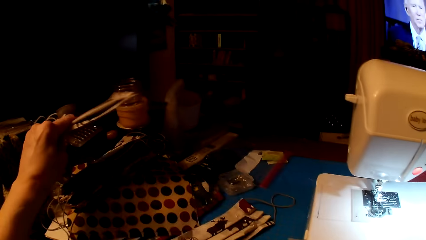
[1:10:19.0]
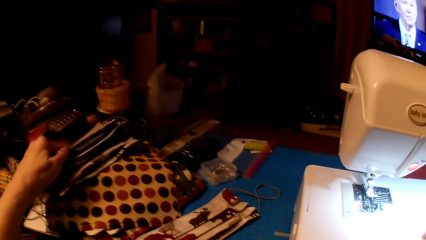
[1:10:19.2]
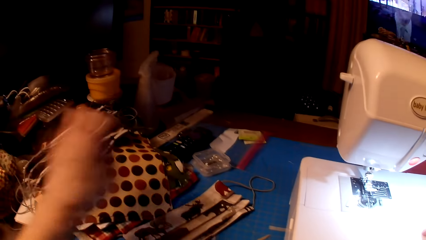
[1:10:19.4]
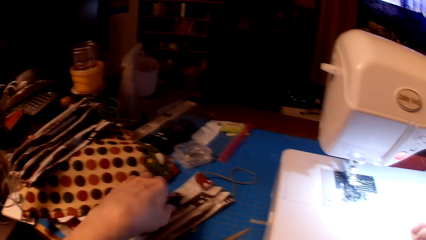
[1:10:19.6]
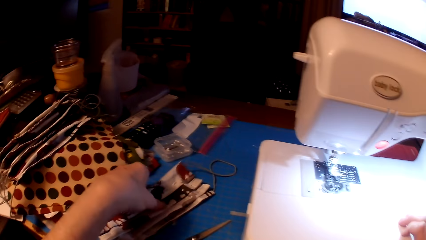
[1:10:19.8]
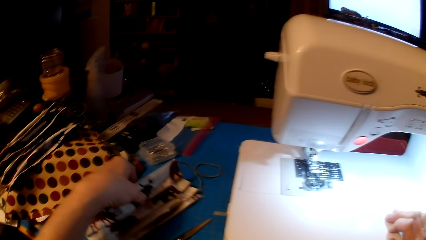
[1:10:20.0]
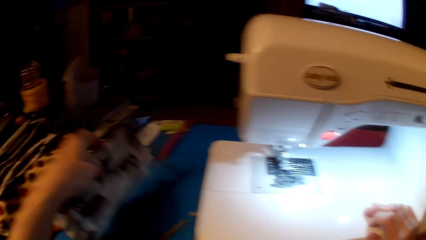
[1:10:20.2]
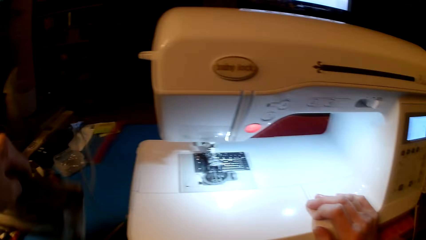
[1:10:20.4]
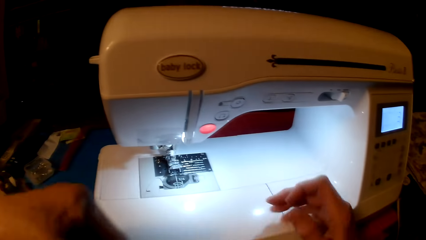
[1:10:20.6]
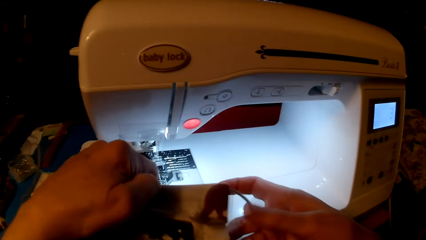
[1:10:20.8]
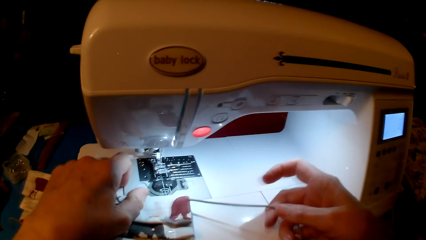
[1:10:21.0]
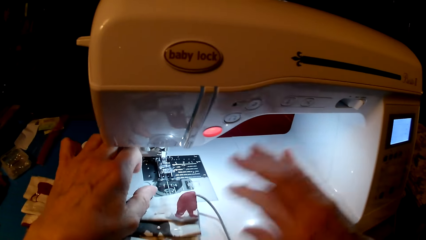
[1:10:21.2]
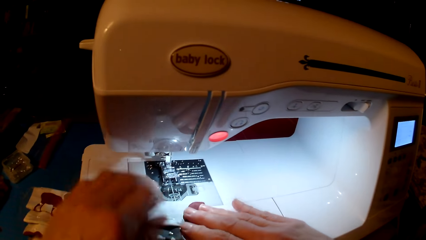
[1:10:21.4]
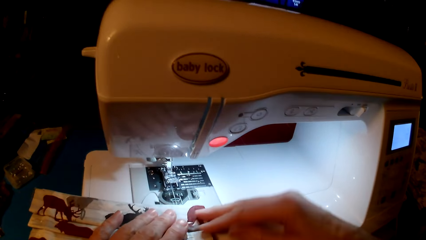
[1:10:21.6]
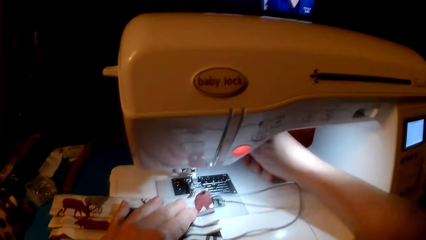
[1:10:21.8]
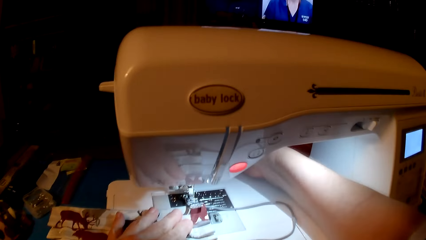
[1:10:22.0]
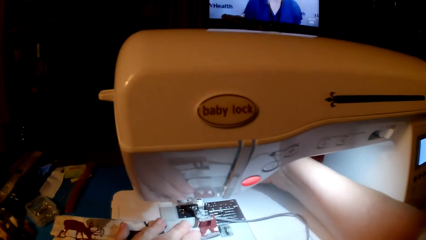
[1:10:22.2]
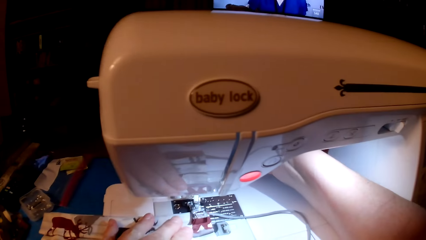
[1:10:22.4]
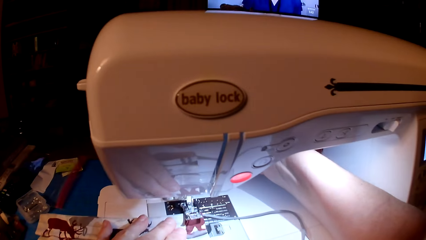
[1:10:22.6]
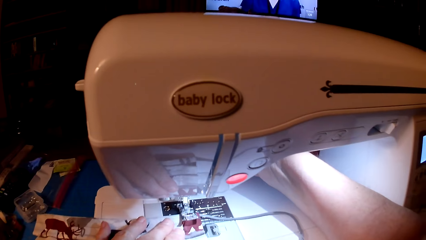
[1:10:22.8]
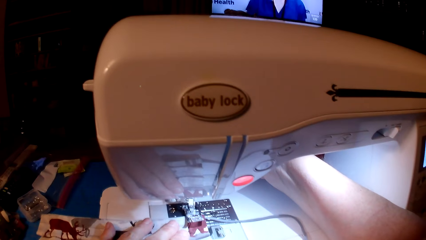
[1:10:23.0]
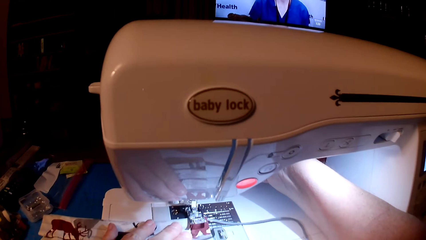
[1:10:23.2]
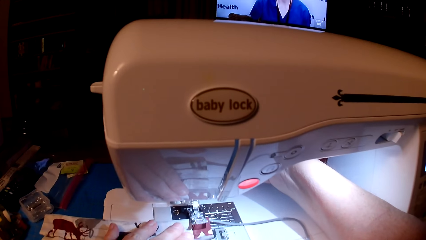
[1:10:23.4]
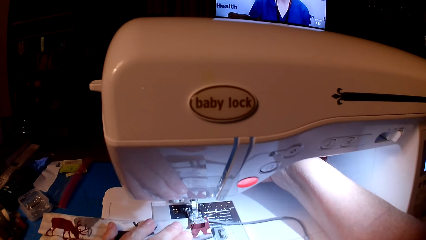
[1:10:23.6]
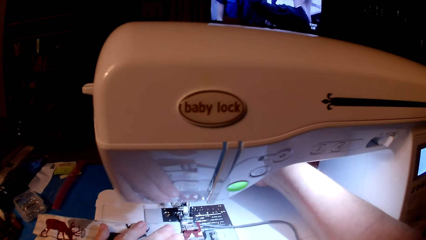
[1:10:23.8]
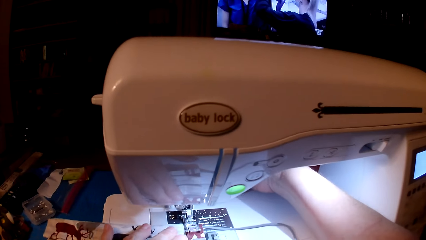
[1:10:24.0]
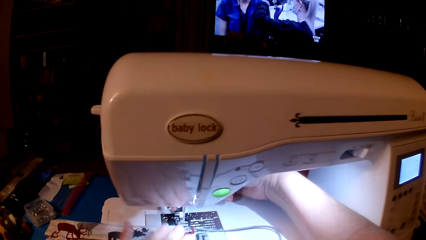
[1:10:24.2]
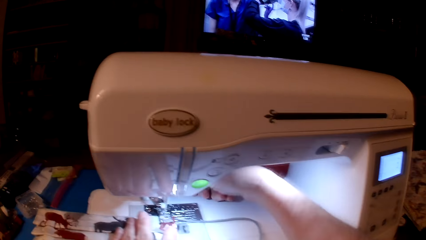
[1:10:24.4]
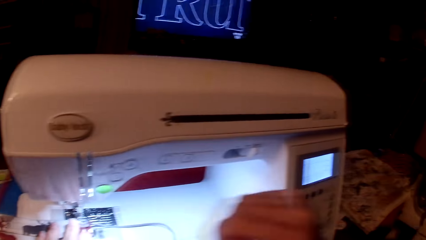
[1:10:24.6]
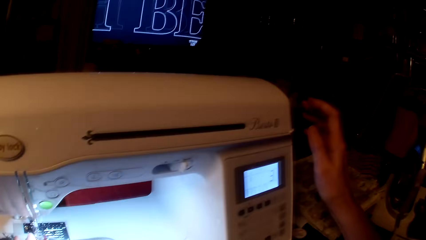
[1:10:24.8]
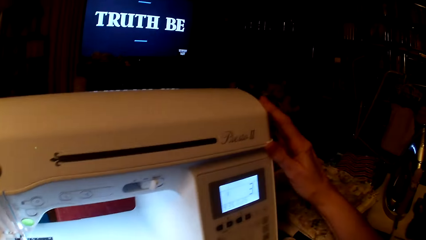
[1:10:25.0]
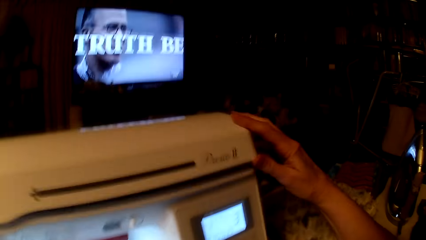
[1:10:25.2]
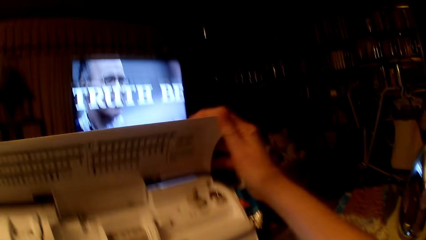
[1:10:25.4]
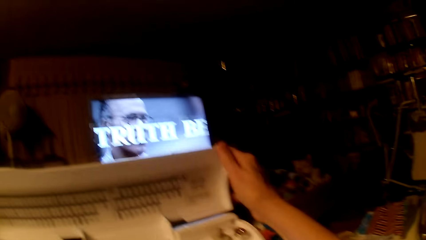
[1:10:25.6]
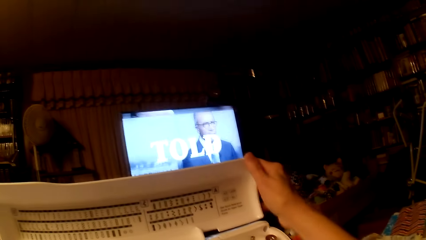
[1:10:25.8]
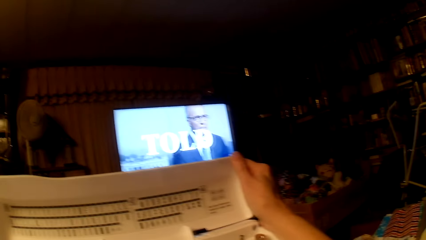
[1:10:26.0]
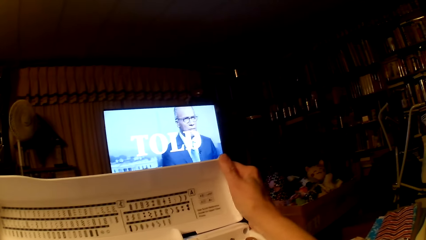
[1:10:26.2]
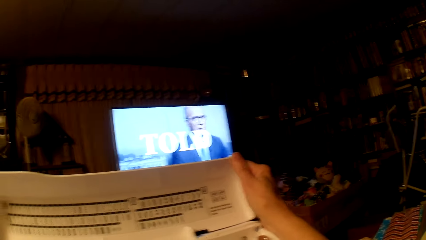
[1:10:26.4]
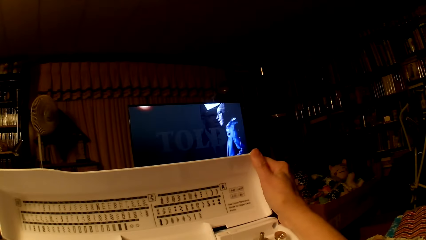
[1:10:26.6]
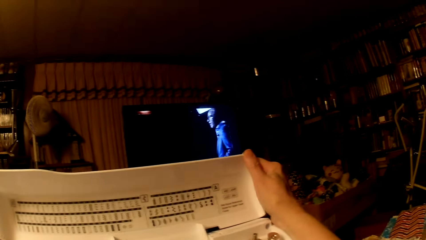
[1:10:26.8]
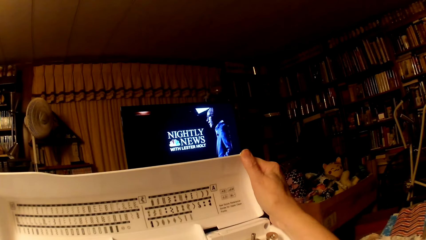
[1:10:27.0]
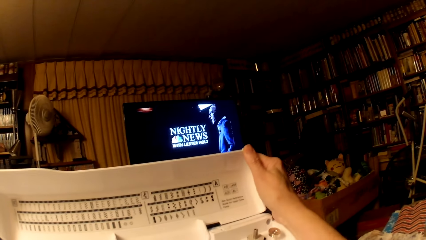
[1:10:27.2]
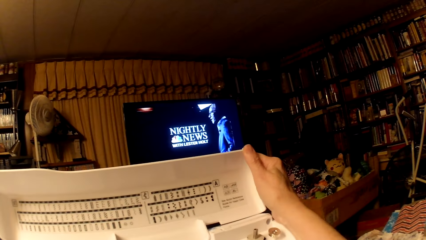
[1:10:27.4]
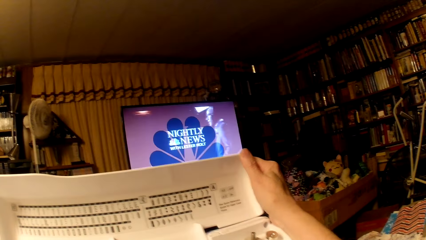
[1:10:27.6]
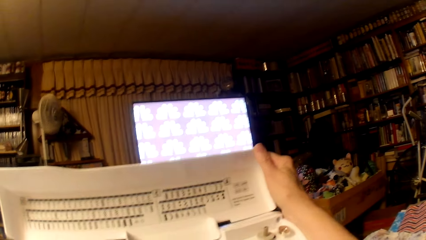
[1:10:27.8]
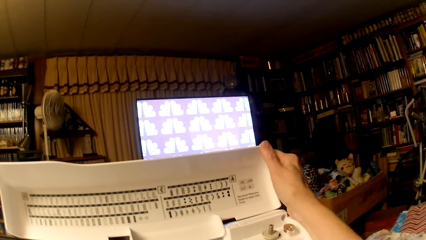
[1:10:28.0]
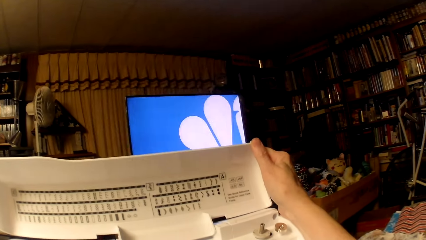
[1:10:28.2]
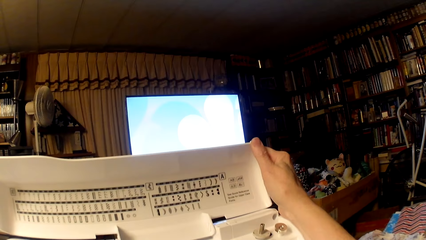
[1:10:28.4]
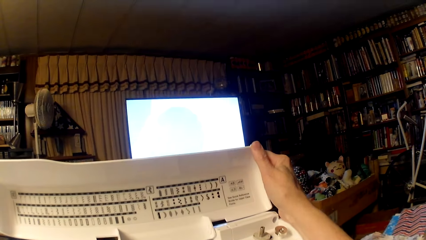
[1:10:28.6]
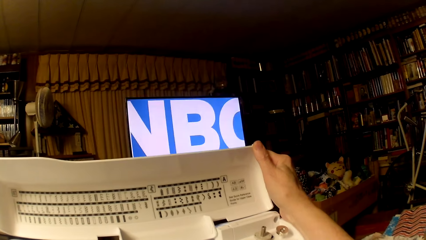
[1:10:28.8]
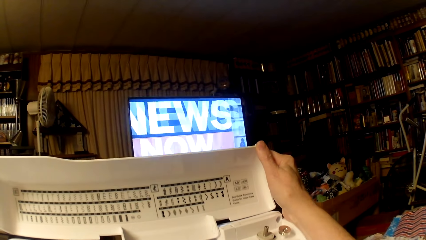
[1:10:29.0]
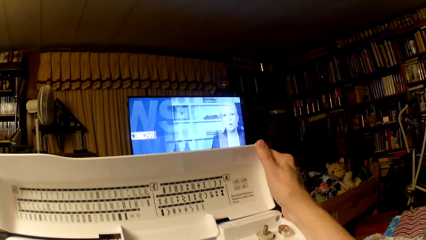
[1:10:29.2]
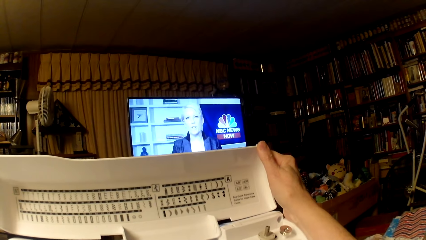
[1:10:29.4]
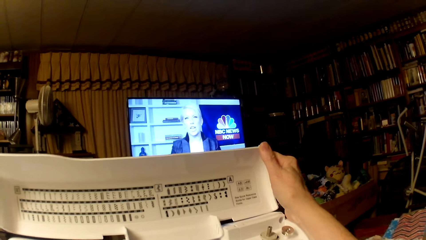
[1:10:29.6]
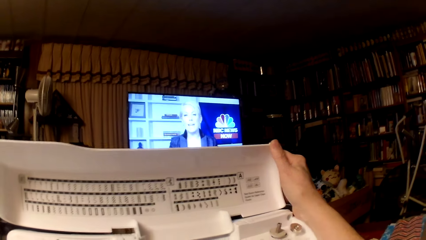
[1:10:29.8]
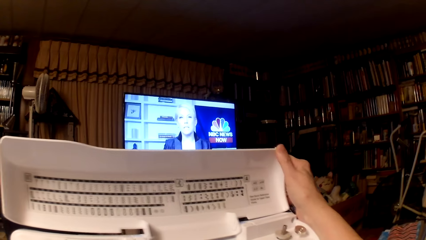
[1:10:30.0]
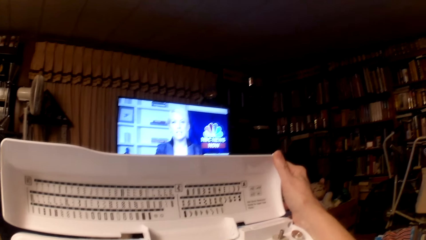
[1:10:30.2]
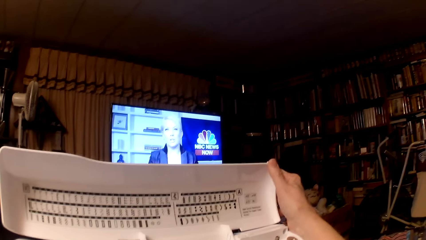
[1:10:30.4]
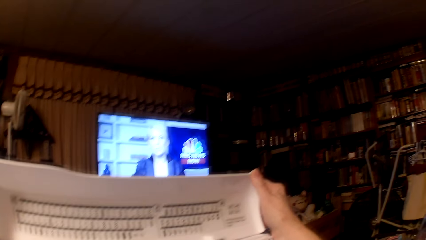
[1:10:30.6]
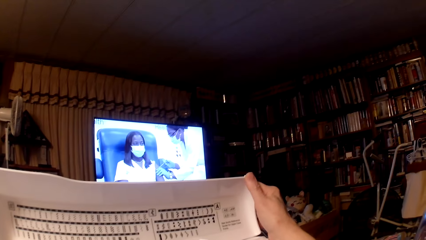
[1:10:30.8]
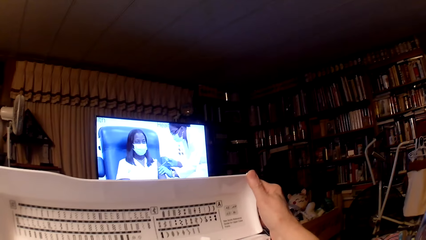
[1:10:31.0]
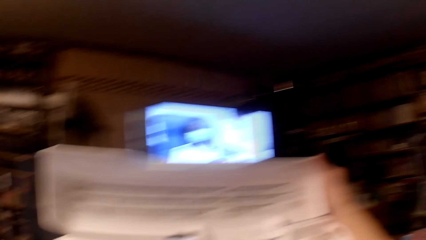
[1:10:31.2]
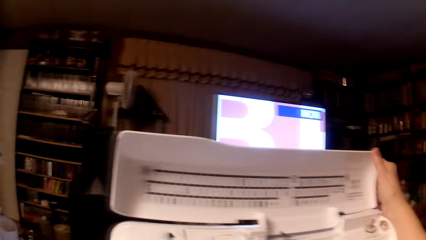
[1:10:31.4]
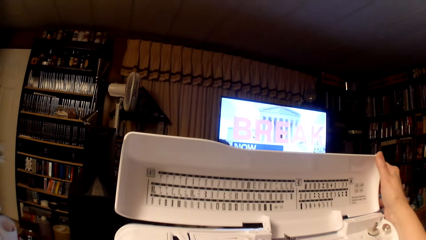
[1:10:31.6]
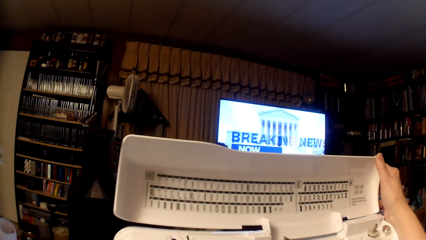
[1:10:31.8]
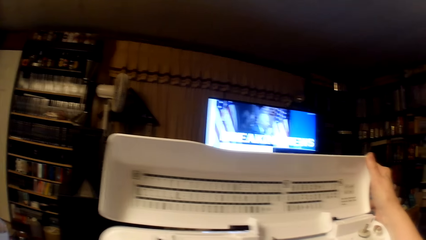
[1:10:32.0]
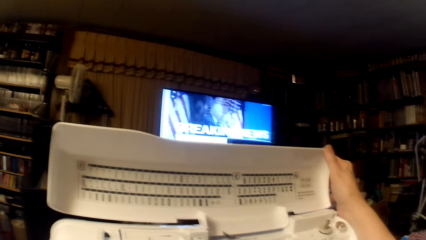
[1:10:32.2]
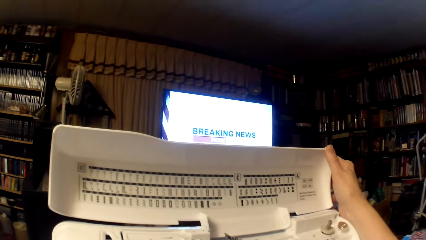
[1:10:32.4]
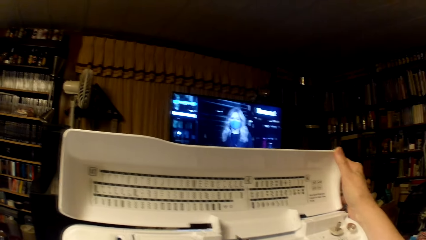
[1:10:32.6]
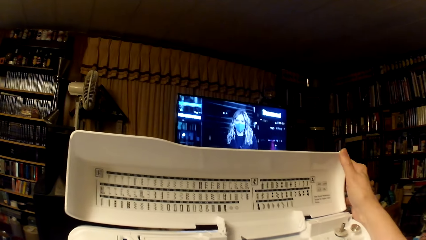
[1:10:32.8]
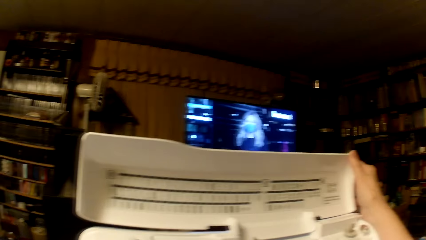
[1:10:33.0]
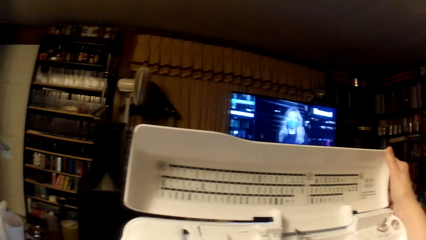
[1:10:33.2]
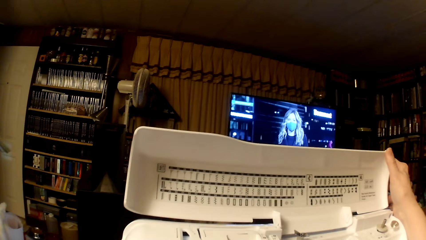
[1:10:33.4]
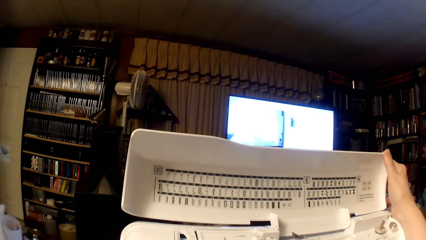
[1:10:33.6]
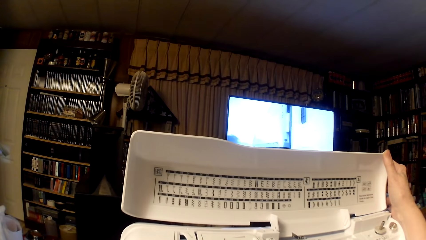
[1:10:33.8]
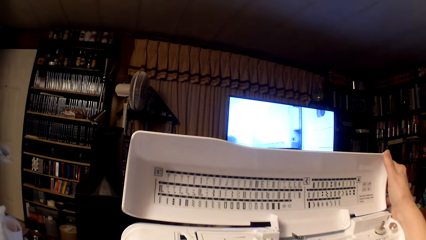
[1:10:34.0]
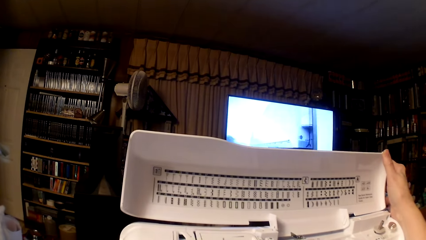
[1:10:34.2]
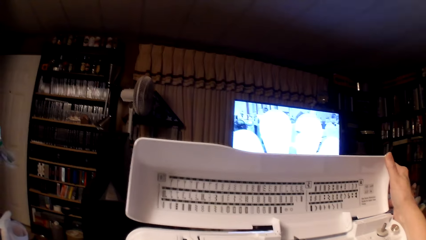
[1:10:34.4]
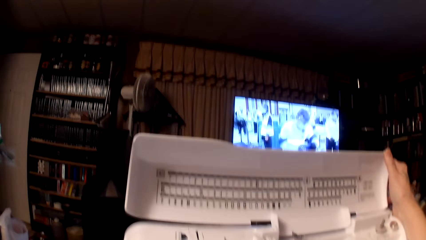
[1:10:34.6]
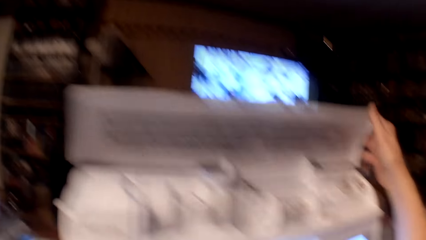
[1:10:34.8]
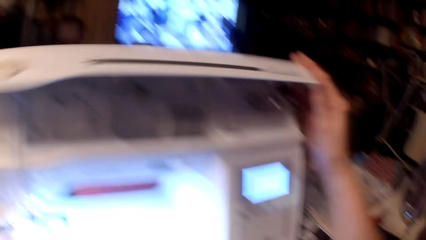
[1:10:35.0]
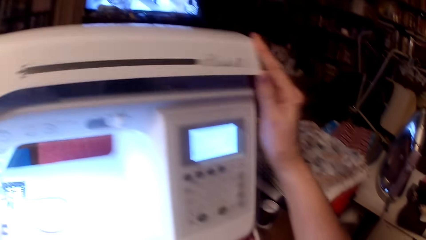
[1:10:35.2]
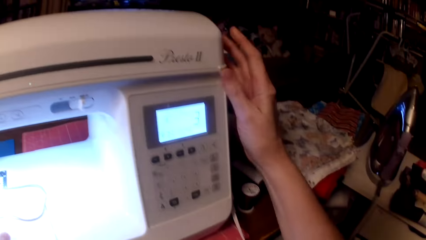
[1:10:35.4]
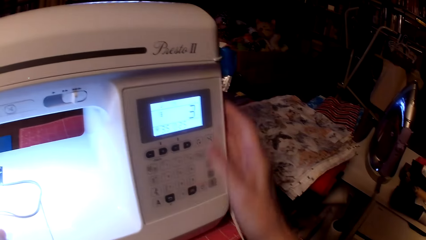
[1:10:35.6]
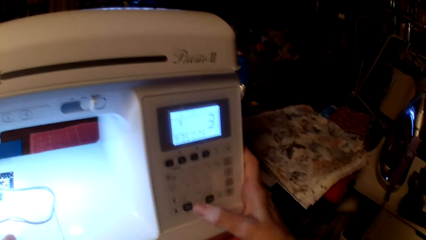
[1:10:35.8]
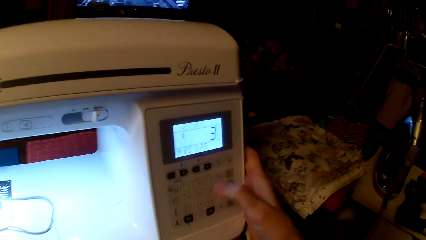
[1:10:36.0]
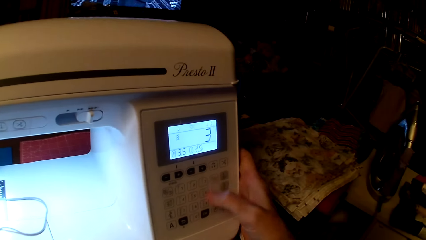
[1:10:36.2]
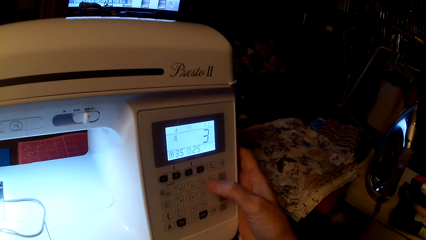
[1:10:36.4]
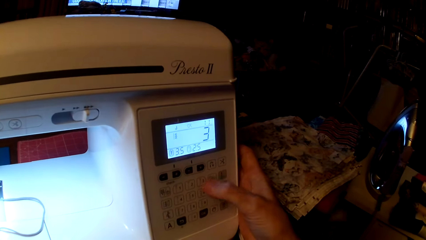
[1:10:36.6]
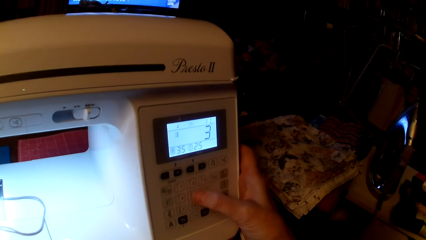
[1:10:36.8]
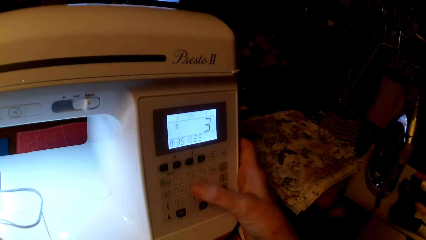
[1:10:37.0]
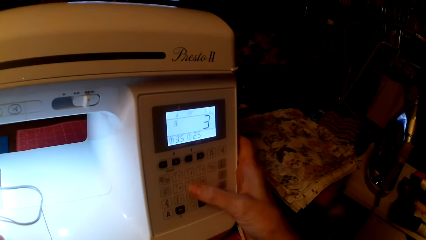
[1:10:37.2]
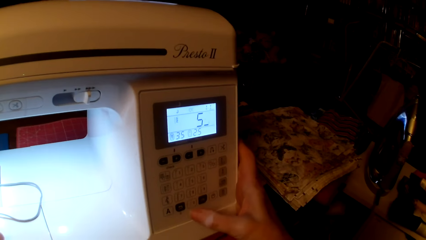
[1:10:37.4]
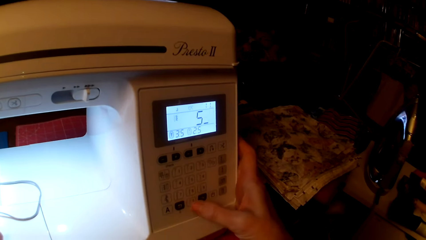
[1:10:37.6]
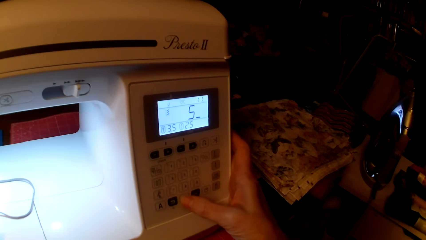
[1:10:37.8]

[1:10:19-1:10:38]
The camera wearer puts the fabric or mask on the table. They pick up the fabric. They put the fabric on the sewing machine. They sew the mask. They open the sewing machine top. They look at the sewing machine. They hold the sewing machine. They close the sewing machine. They press the sewing machine. They set the sewing machine.
